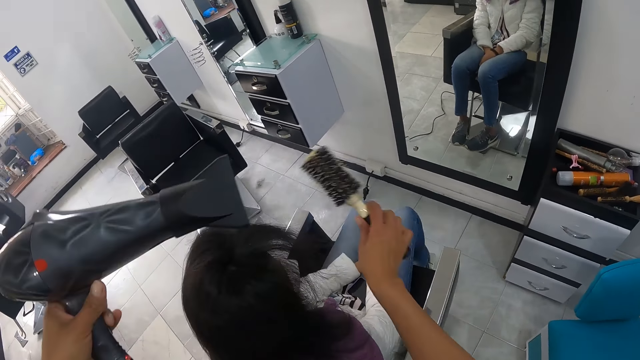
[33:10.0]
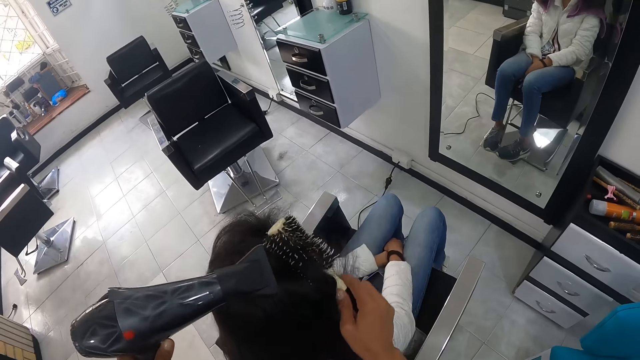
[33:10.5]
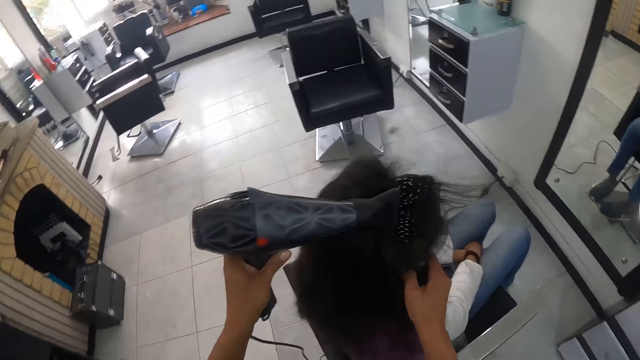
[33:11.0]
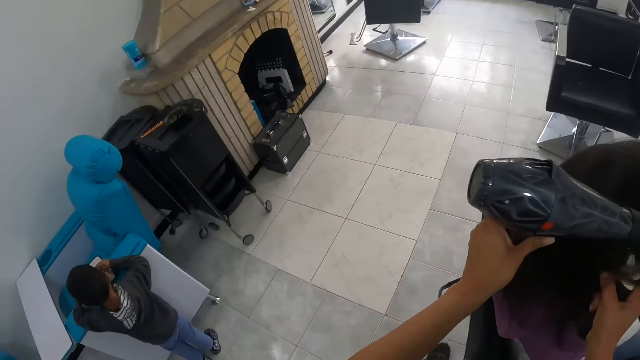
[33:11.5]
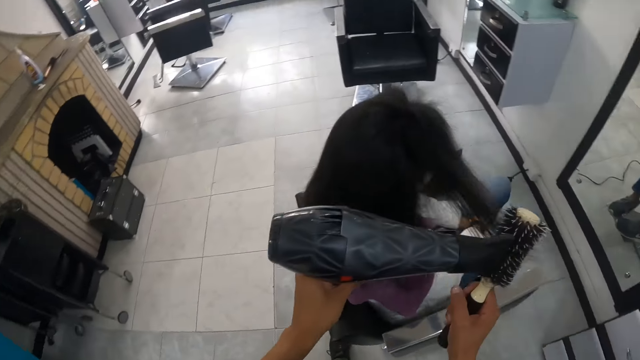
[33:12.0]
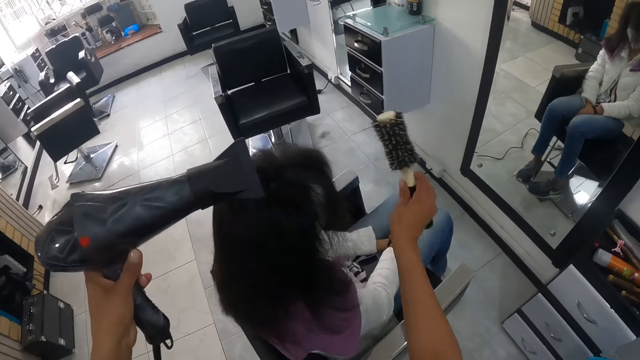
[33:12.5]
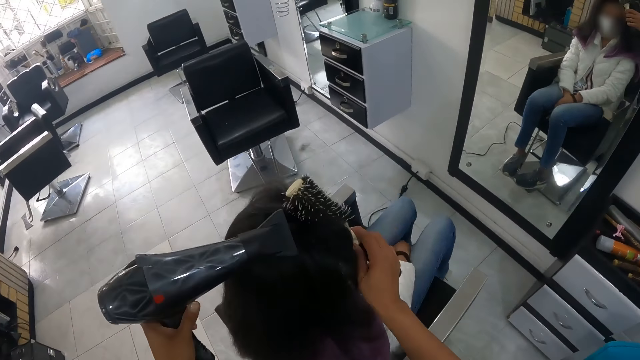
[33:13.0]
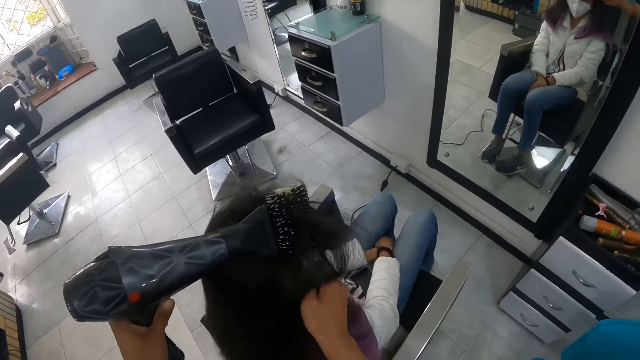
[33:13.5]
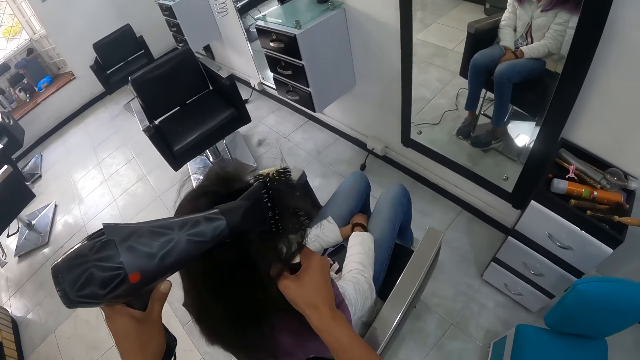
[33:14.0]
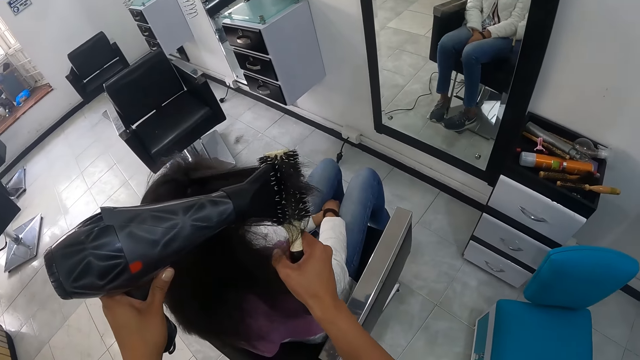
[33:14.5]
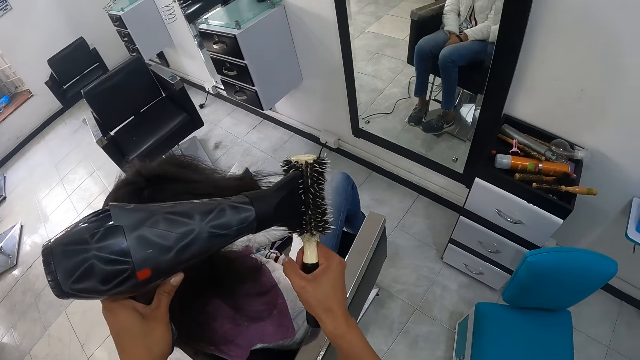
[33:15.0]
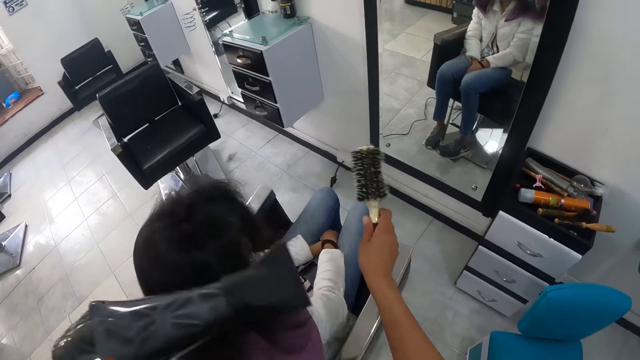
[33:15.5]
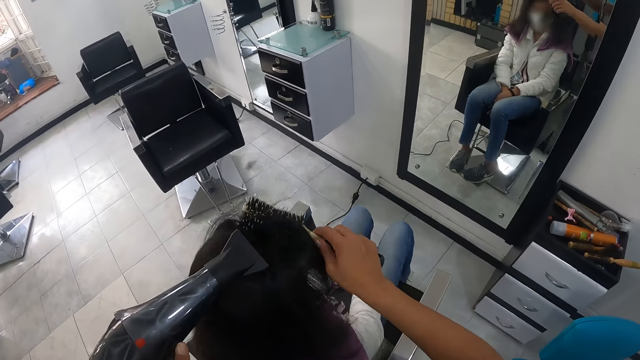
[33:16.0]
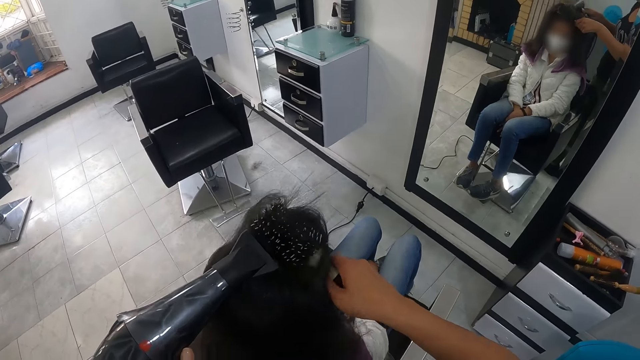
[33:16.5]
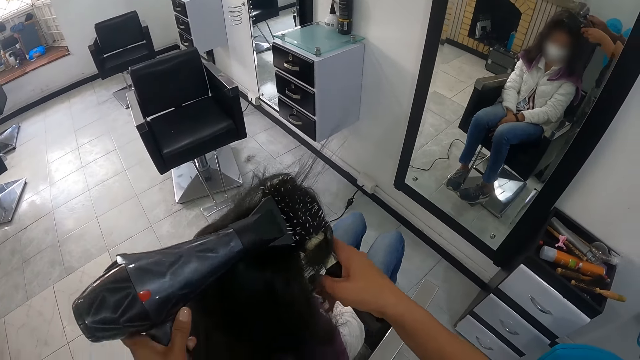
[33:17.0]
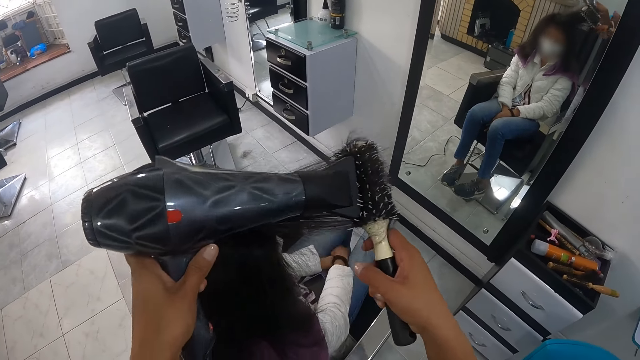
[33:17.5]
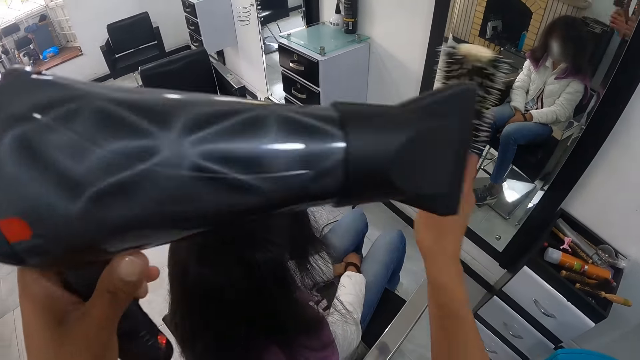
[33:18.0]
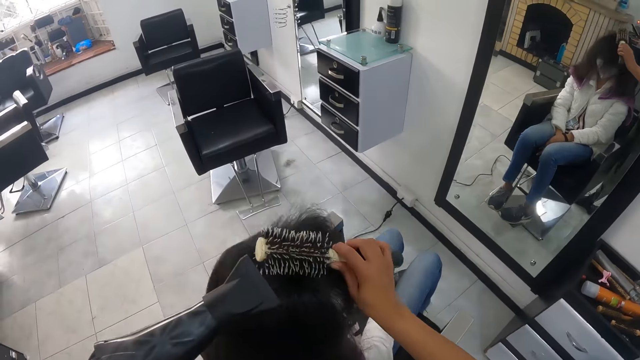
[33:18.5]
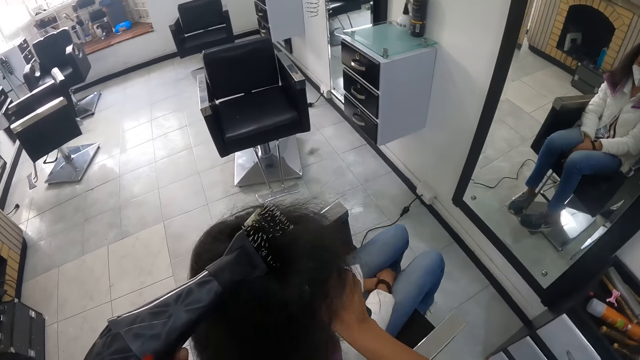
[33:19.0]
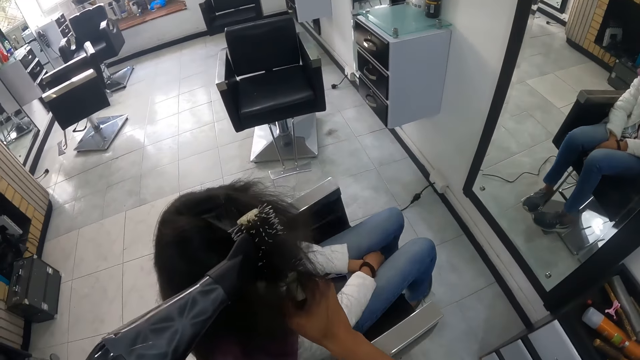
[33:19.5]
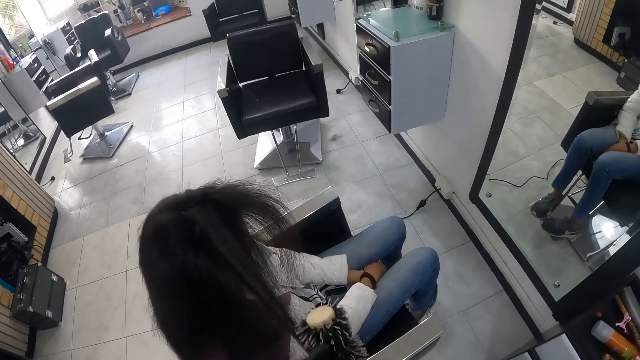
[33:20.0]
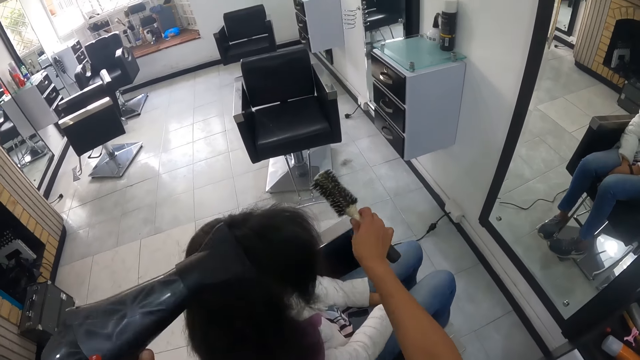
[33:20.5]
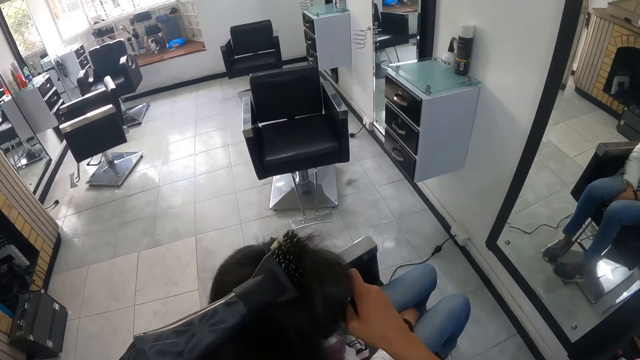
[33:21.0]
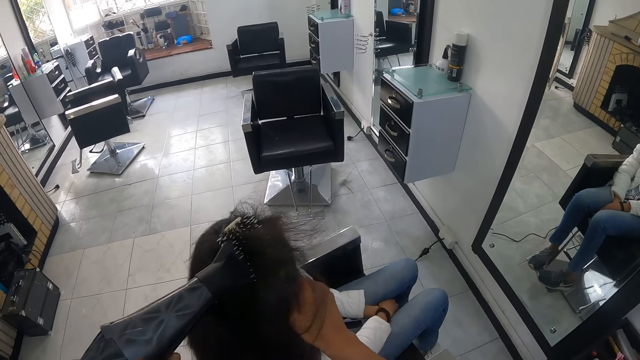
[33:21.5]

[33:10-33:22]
The camera wearer looks around the salon. They blow-dry a lady's hair.

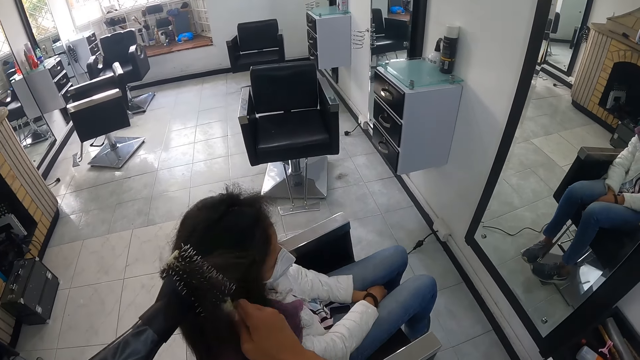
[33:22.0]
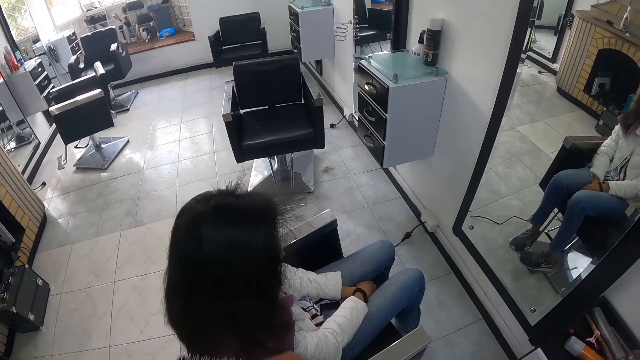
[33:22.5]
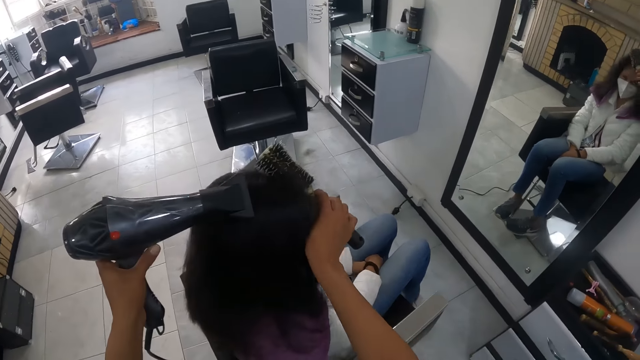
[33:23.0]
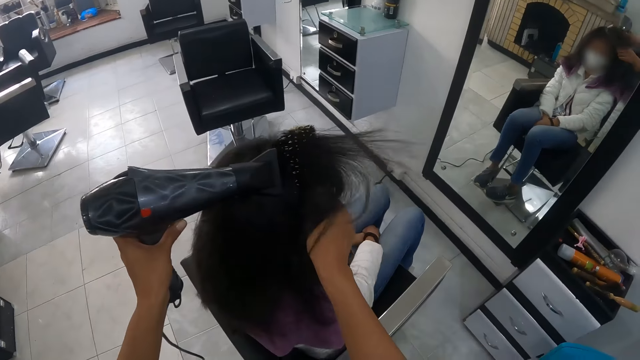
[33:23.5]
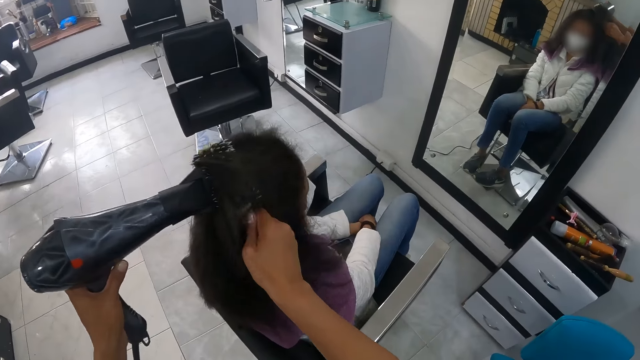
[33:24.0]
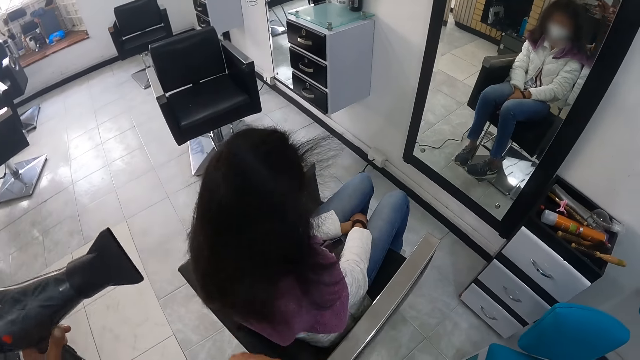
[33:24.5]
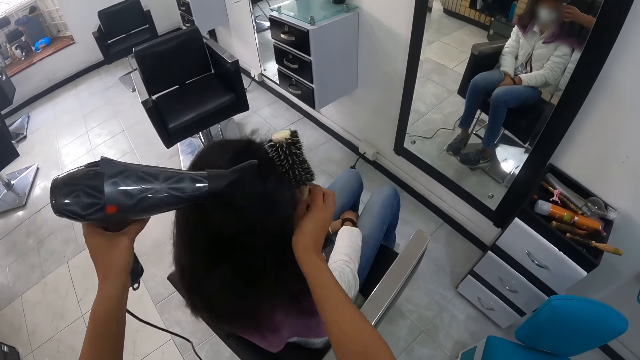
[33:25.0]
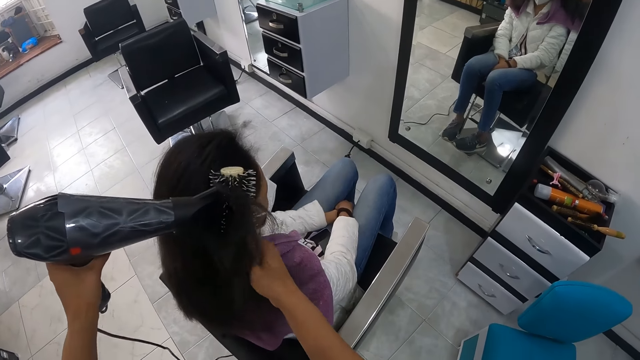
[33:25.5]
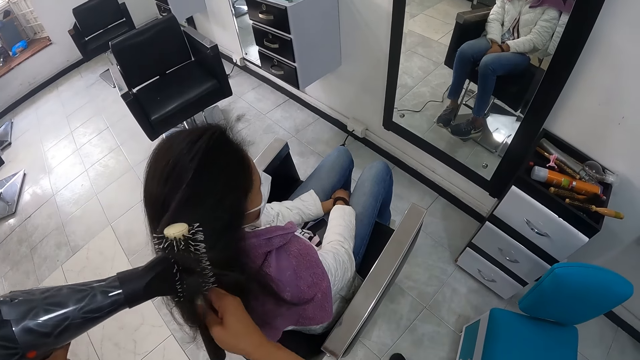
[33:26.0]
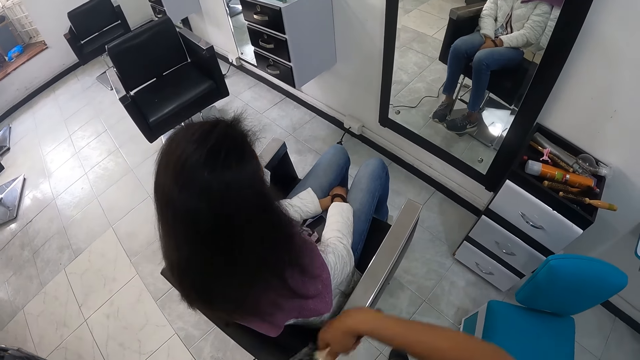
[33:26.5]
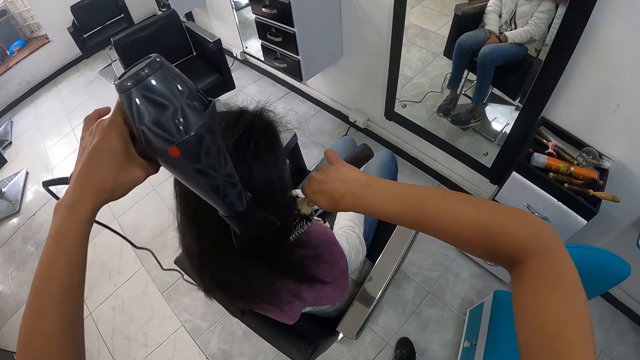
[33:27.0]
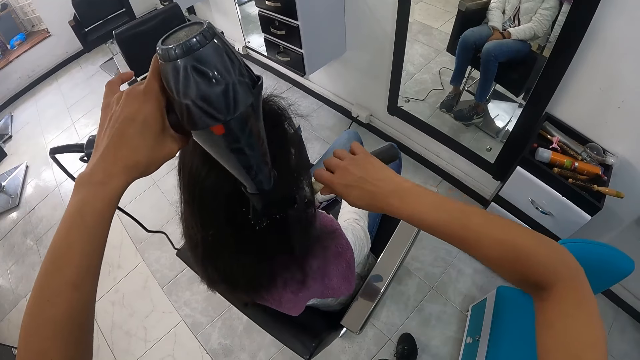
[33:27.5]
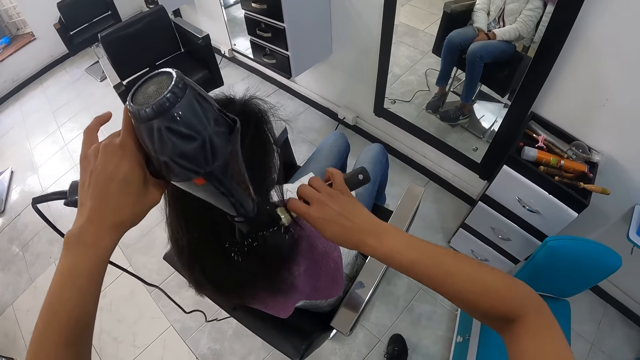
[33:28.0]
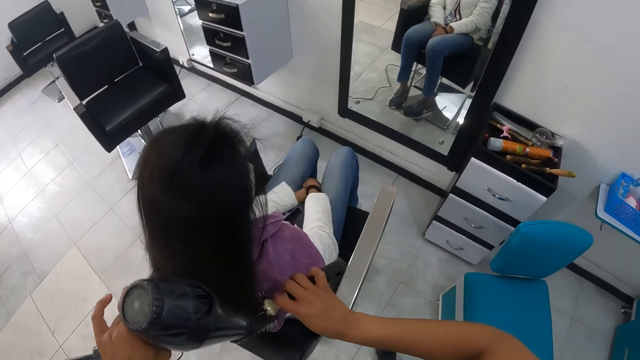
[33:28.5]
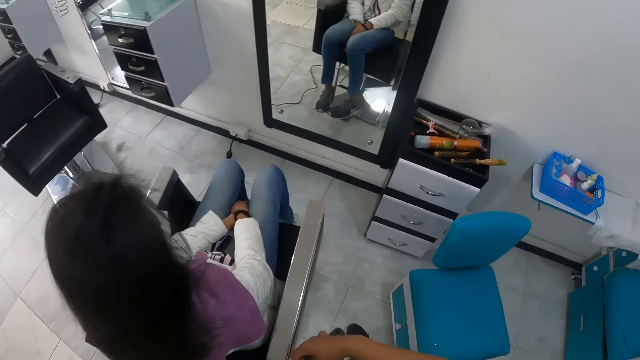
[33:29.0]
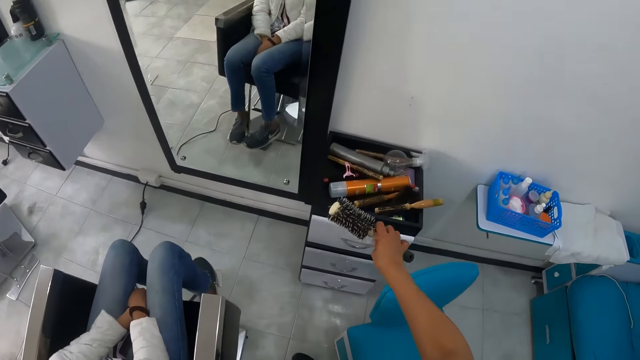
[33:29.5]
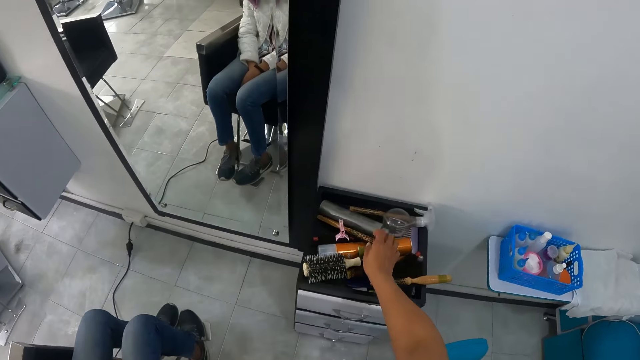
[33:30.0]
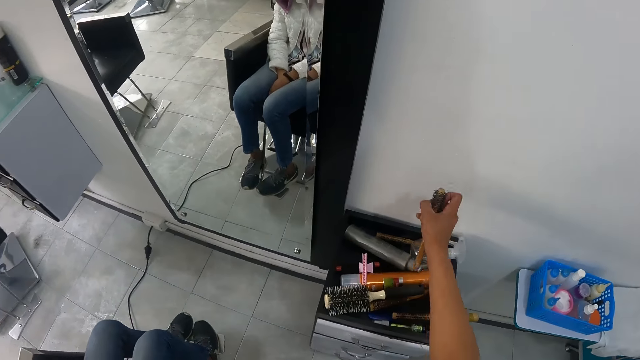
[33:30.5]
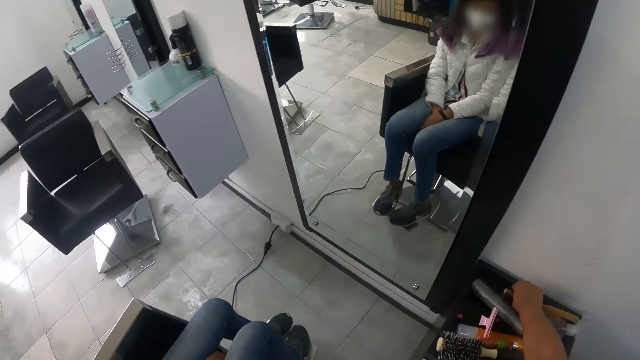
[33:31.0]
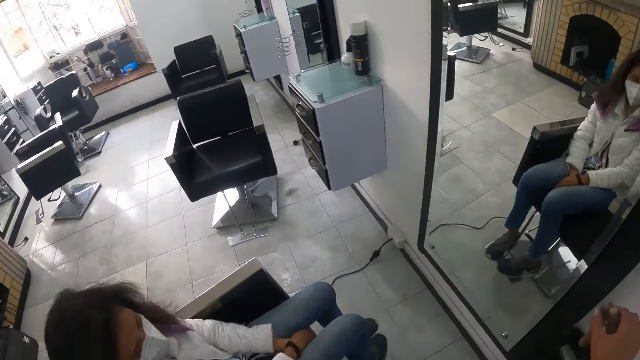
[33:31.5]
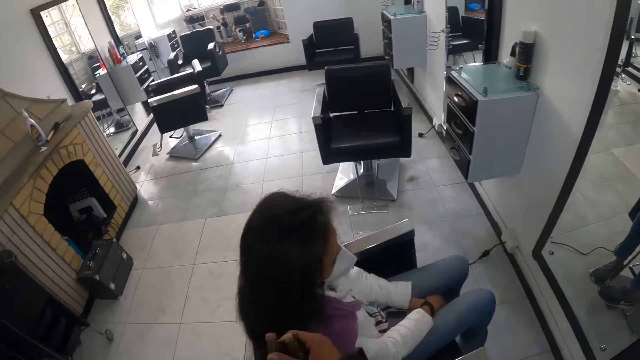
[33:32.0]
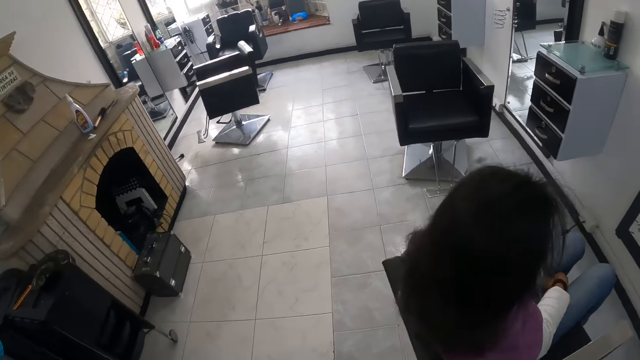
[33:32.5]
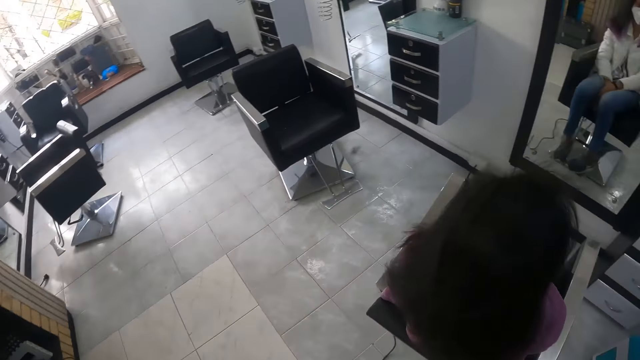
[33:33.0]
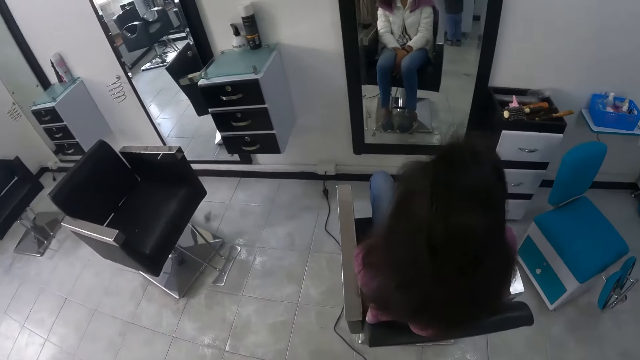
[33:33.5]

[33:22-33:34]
The camera wearer drops the hairbrush on a salon trolley with her right hand. She picks up the hairbrush from the salon trolley with her right hand. She picks it up again. She walks around the salon.
